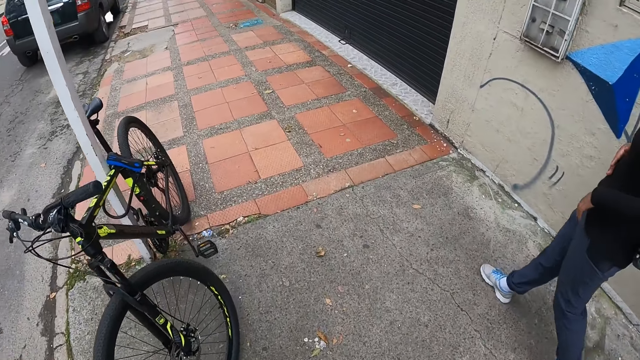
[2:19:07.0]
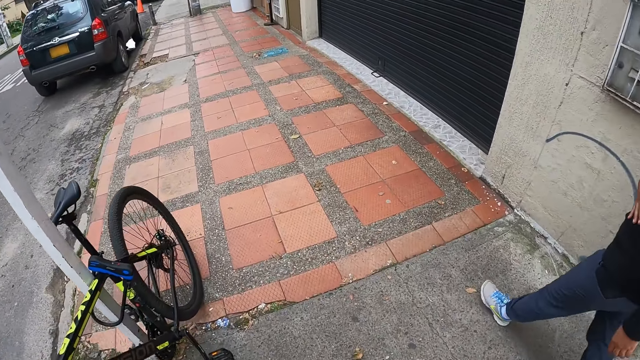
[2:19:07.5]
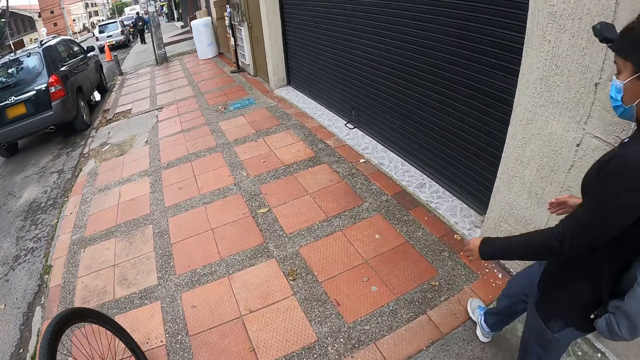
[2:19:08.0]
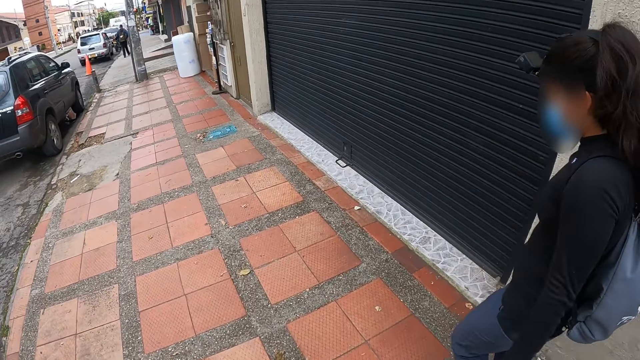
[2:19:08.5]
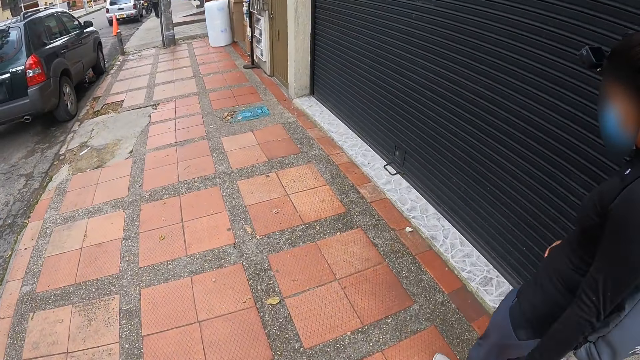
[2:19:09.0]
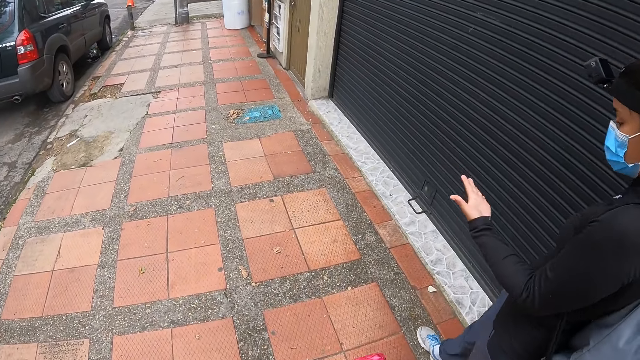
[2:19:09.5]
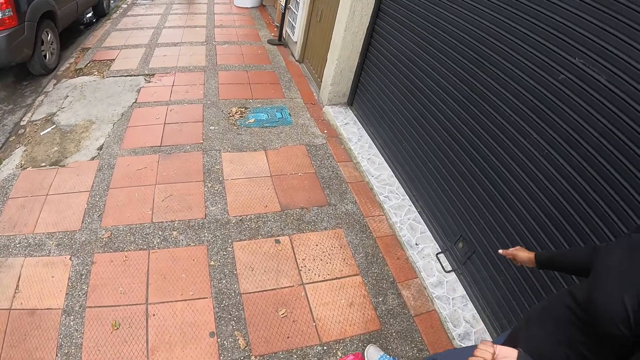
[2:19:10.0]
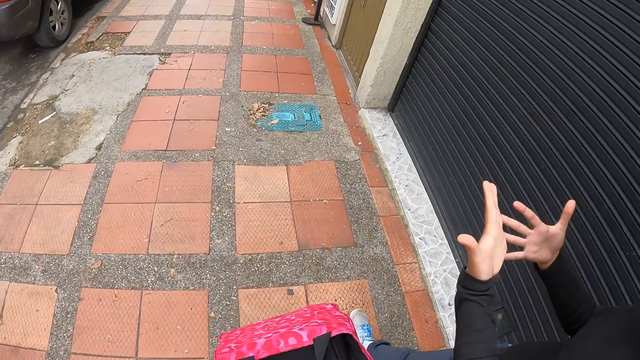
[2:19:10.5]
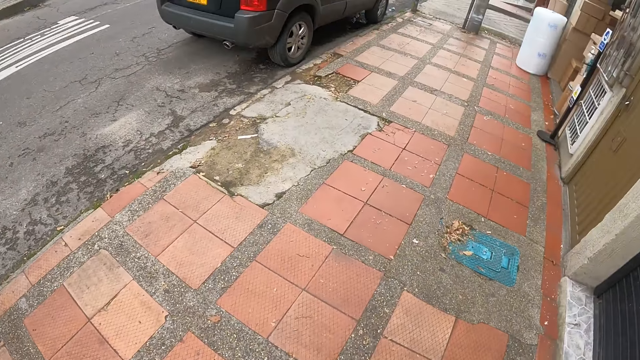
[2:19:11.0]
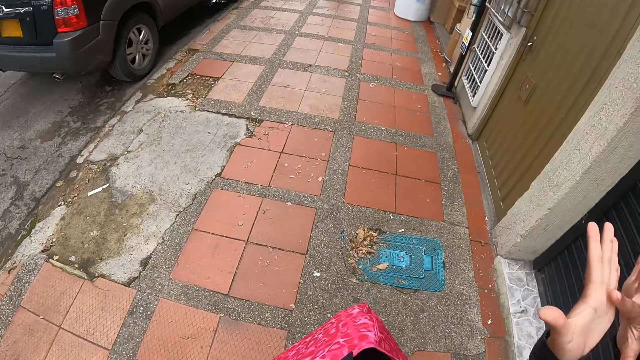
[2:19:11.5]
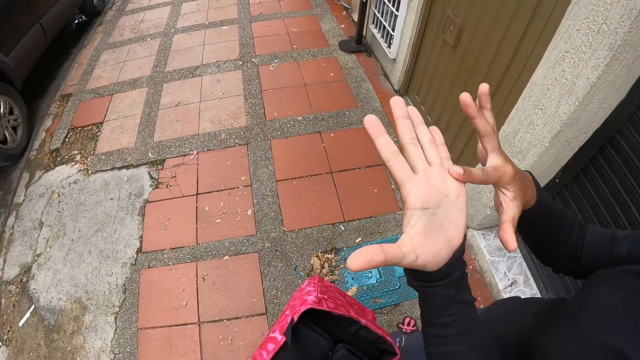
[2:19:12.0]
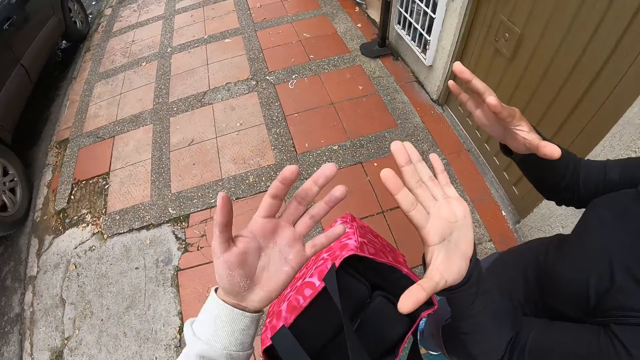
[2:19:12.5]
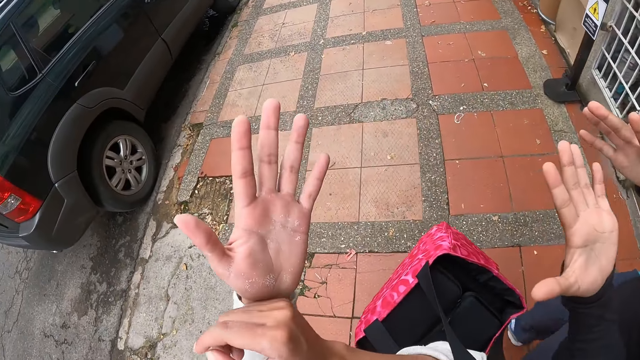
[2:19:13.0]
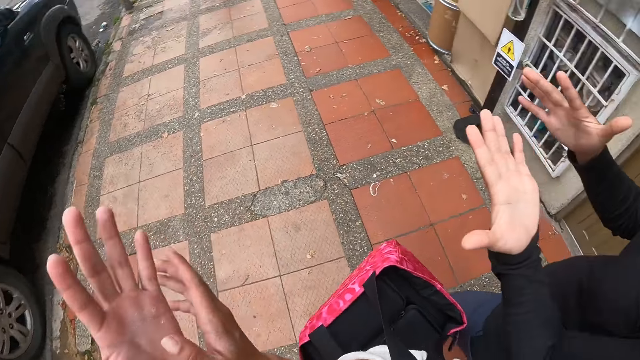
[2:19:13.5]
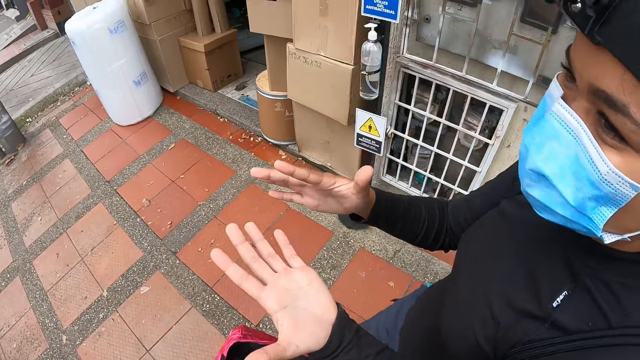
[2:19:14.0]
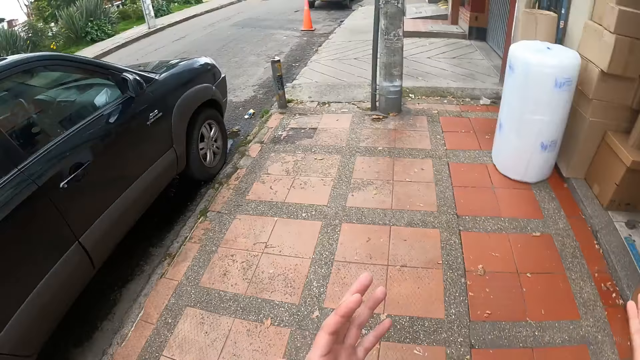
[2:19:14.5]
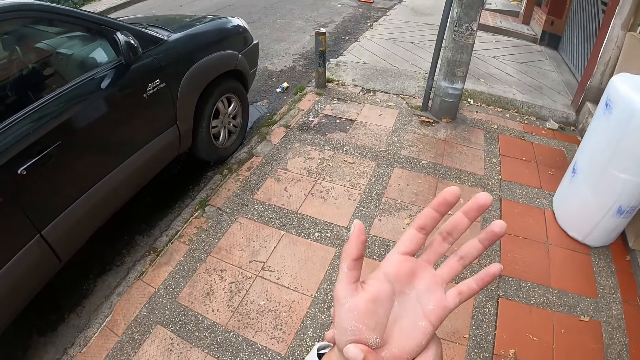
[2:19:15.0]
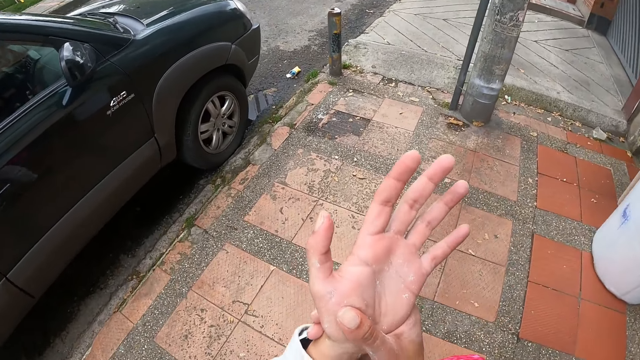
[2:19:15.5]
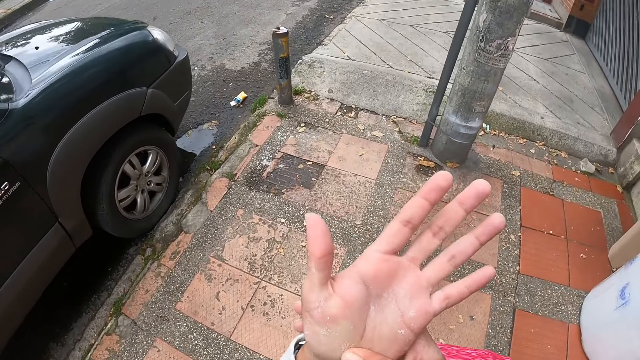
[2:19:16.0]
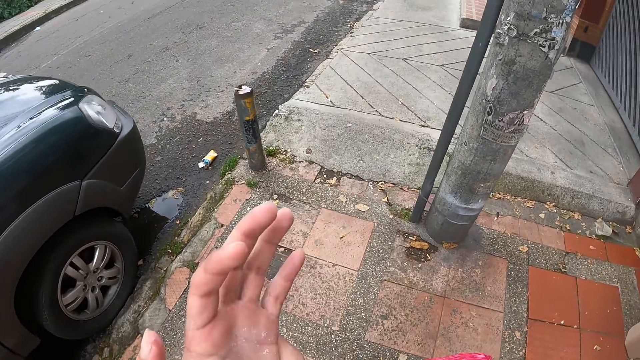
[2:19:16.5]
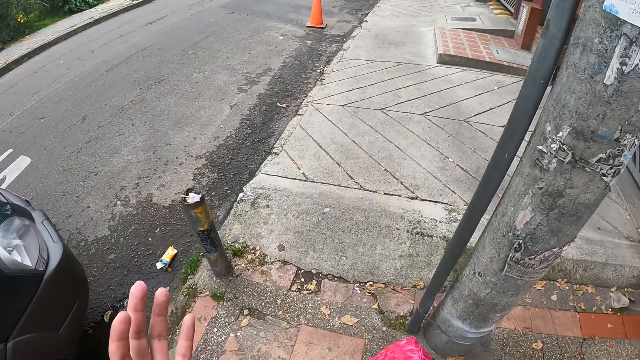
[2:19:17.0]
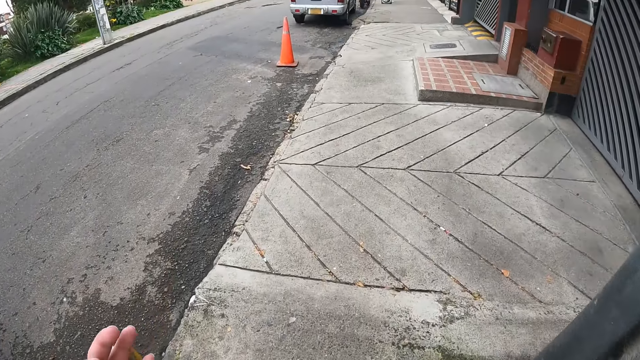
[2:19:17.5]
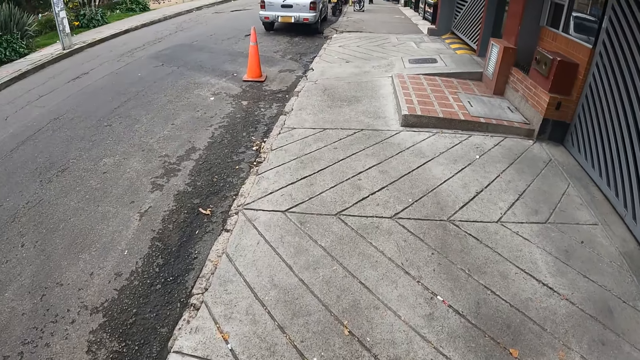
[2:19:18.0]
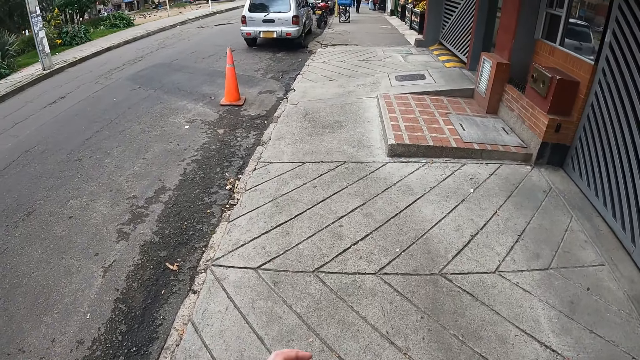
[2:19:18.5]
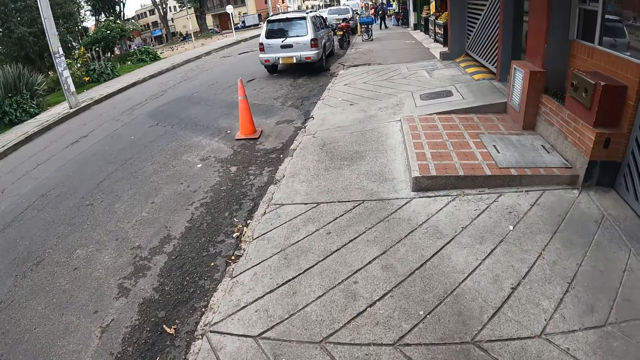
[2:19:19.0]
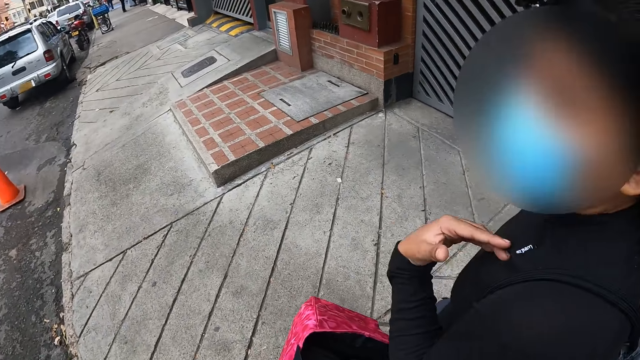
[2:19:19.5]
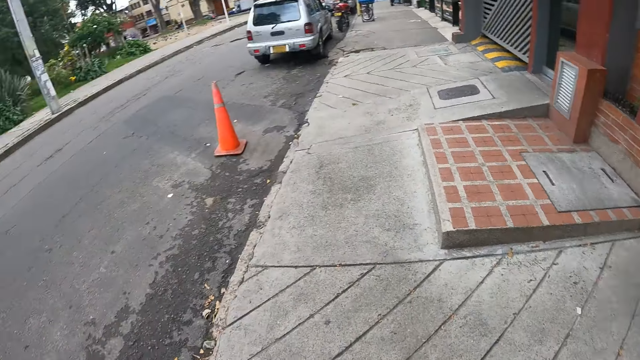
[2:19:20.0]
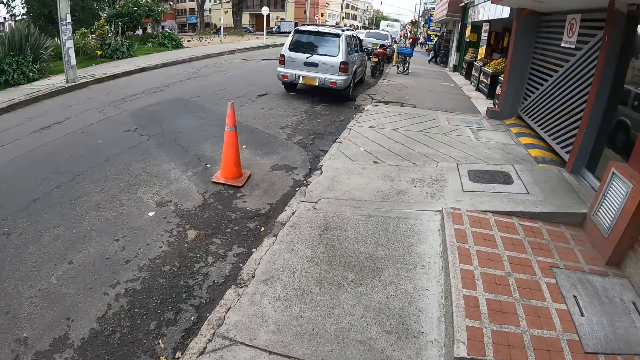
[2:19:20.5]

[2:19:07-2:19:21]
The camera wearer walks on the pavement. She interacts with a woman. She walks on the pavement. She examines her left palm. She massages her hand. She walks on the pavement.

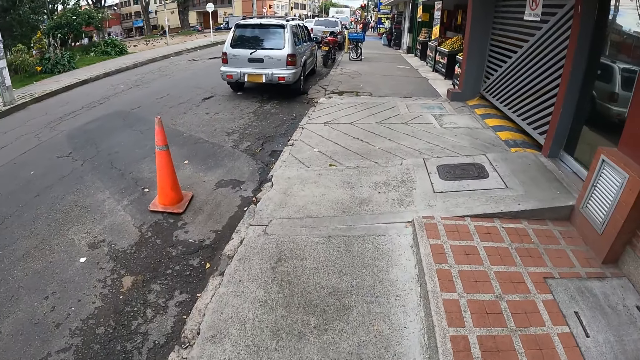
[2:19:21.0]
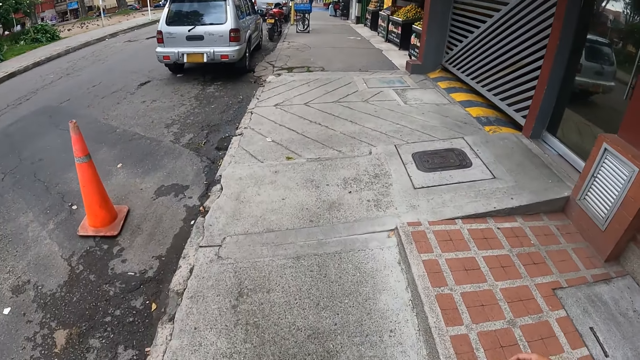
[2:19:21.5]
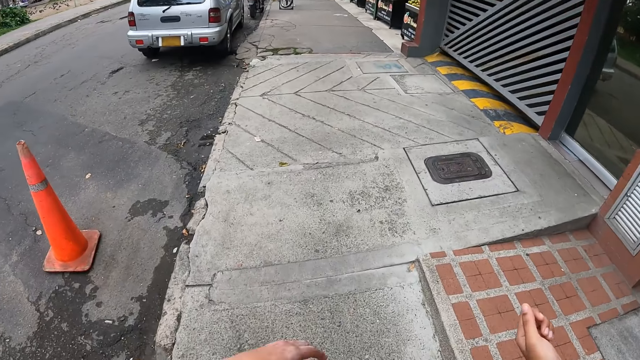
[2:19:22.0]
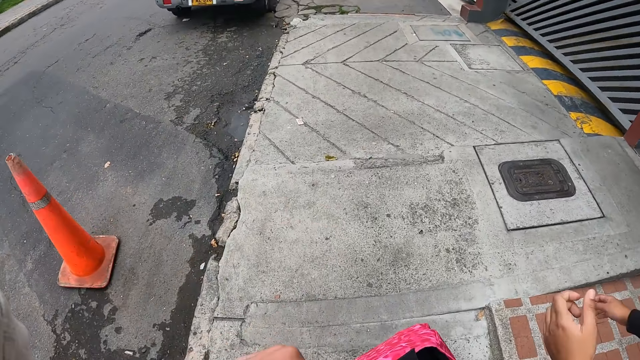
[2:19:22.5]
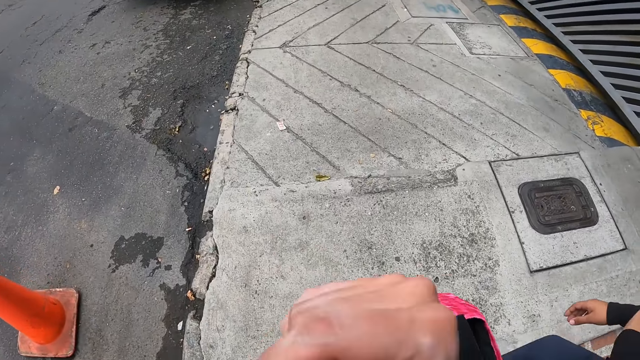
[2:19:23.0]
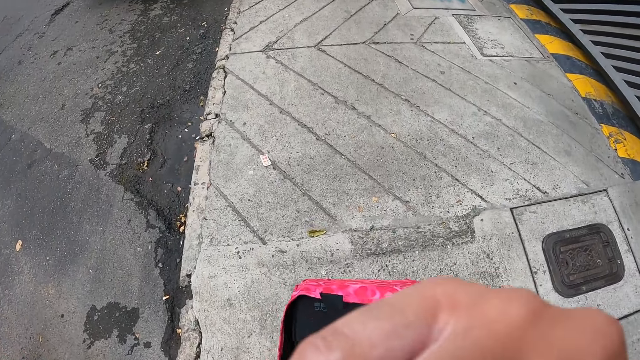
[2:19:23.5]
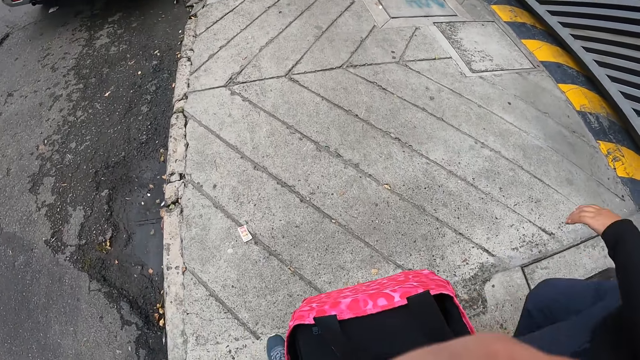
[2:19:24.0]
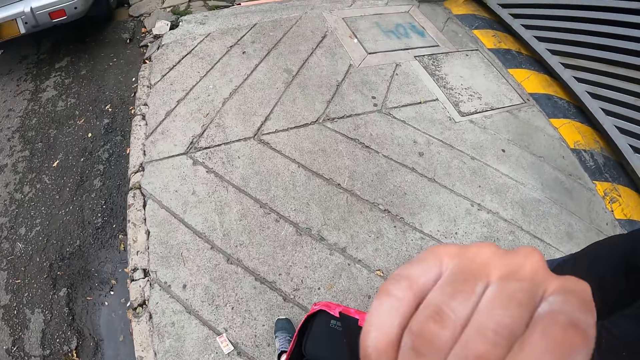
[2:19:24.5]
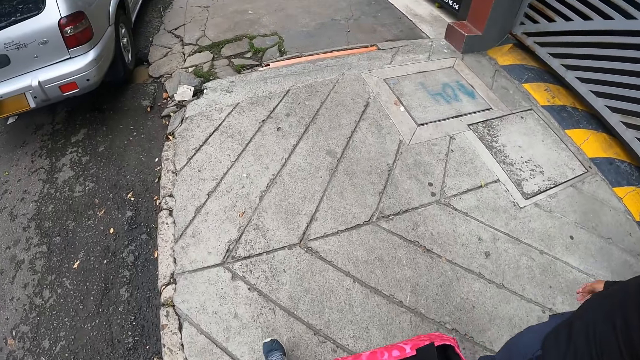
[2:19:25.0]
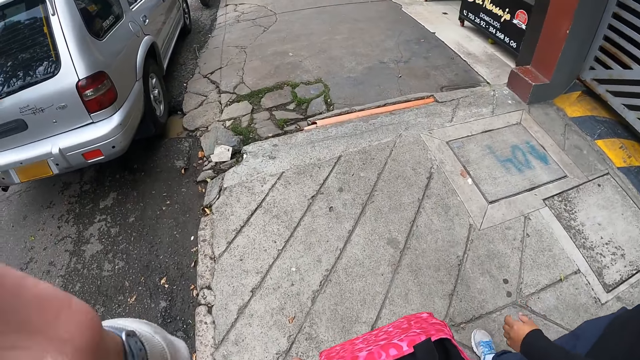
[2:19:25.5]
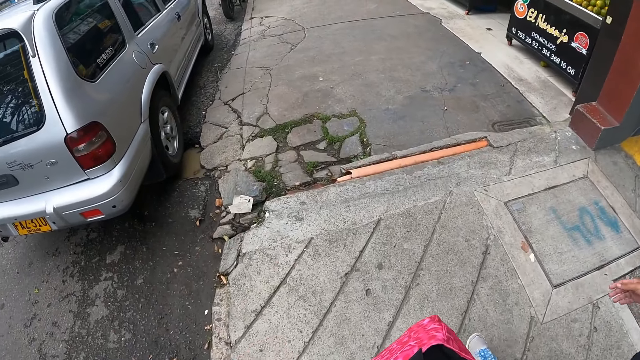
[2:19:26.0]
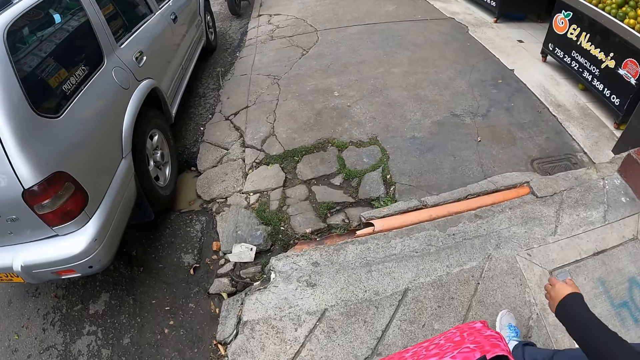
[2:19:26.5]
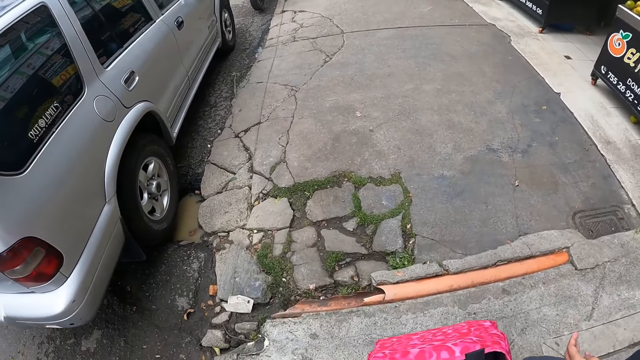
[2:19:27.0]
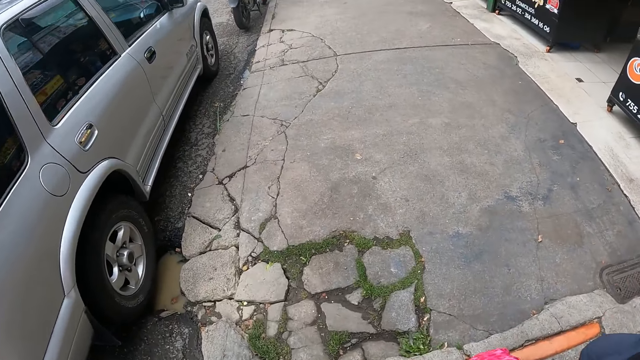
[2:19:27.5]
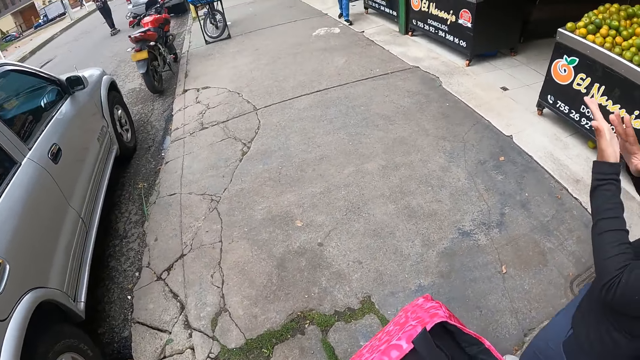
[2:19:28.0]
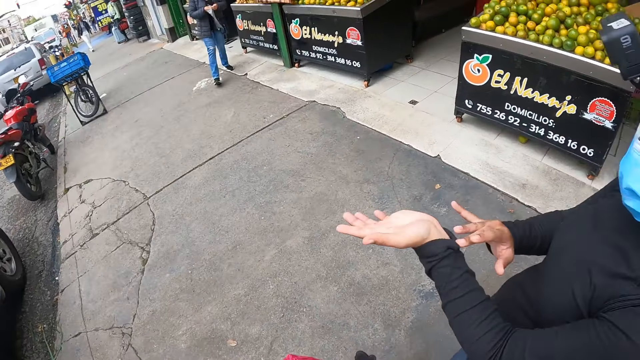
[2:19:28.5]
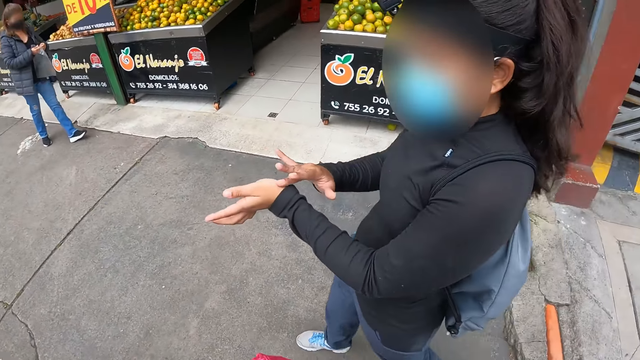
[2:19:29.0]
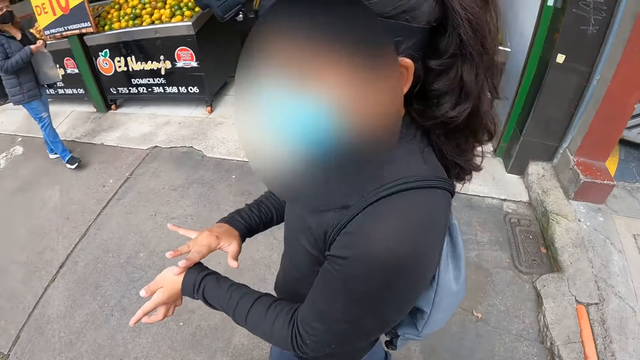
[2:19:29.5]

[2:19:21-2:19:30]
The camera wearer looks around. She touches her face with her hands. She holds a camera. She walks on the pavement. A woman examines her left hand with her right hand.
